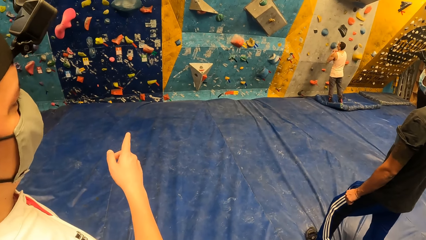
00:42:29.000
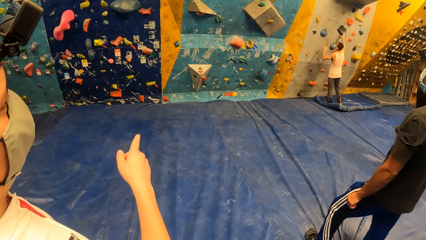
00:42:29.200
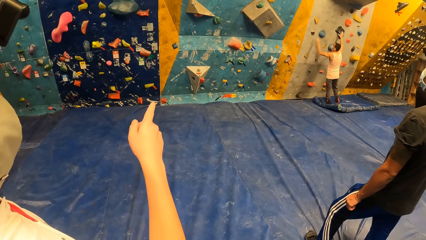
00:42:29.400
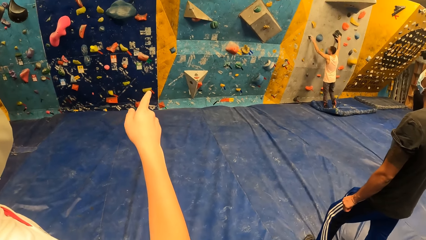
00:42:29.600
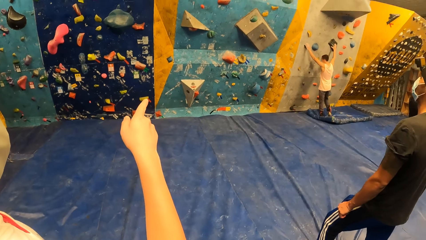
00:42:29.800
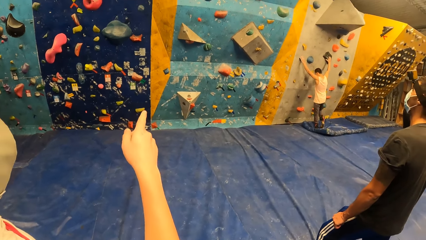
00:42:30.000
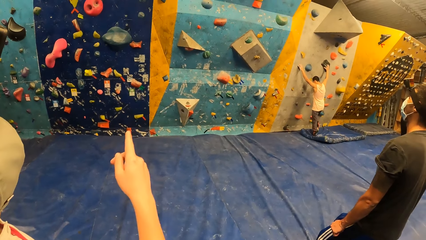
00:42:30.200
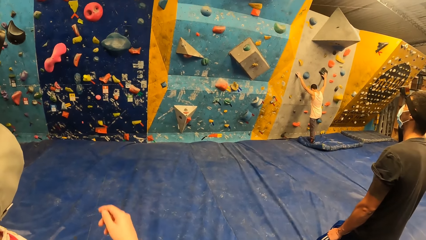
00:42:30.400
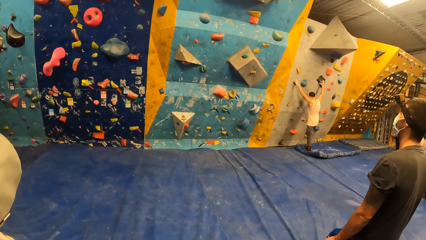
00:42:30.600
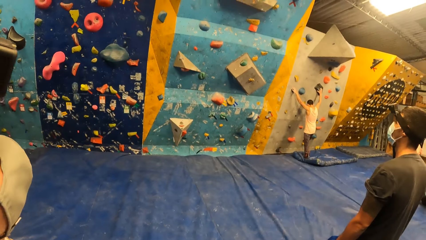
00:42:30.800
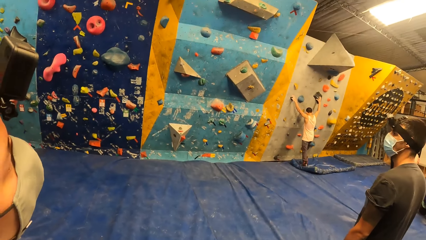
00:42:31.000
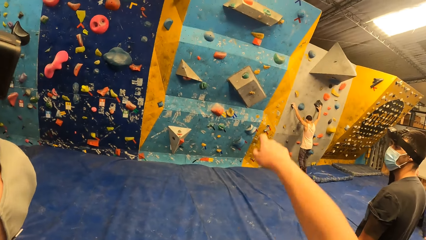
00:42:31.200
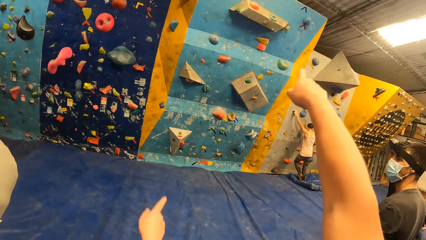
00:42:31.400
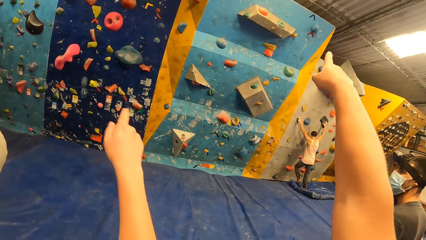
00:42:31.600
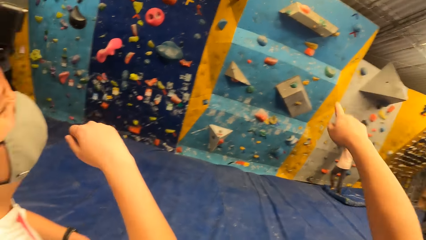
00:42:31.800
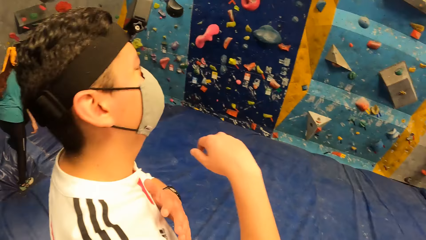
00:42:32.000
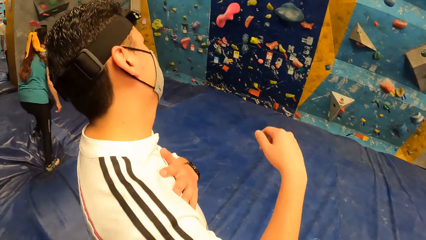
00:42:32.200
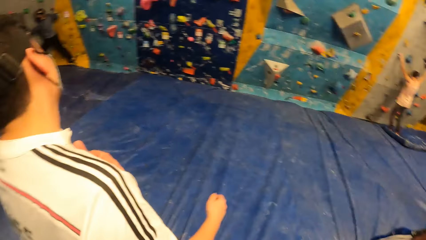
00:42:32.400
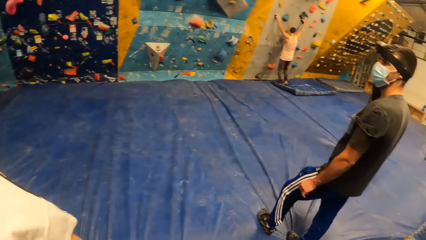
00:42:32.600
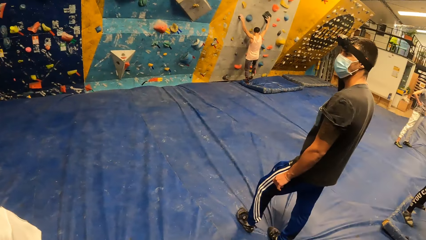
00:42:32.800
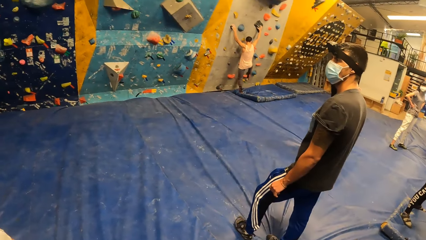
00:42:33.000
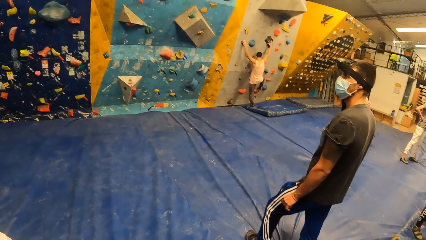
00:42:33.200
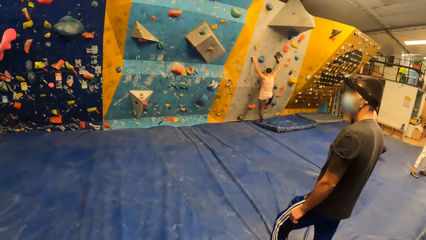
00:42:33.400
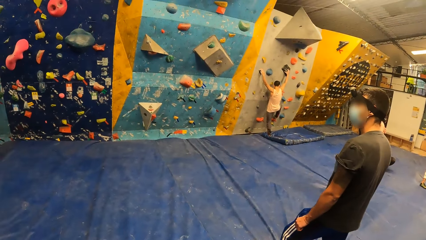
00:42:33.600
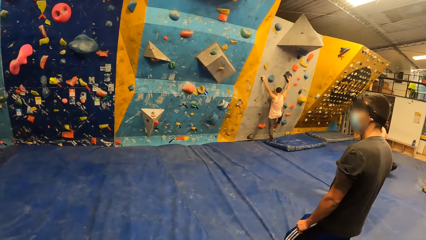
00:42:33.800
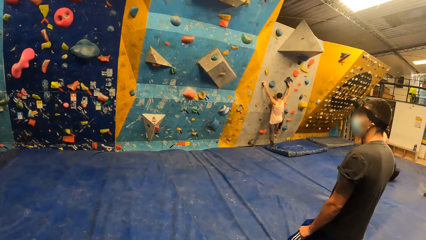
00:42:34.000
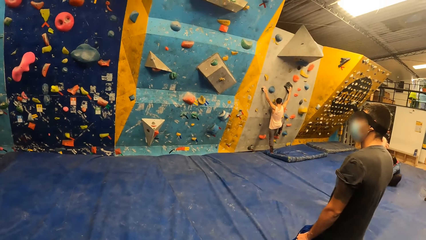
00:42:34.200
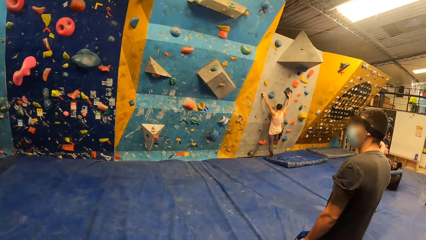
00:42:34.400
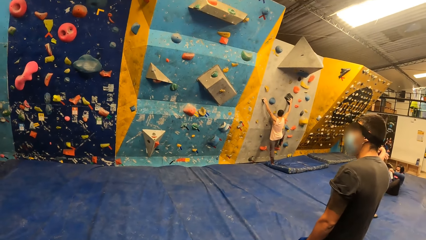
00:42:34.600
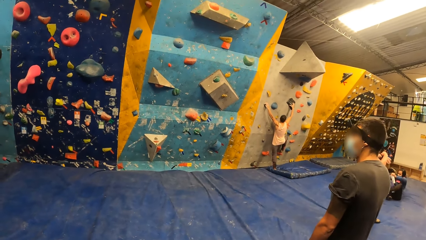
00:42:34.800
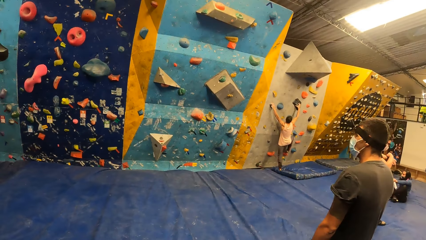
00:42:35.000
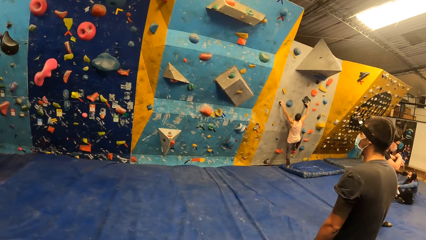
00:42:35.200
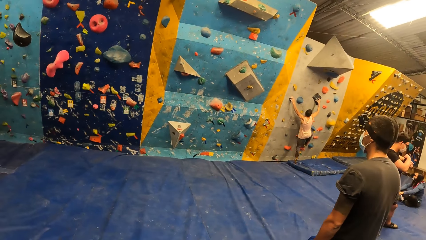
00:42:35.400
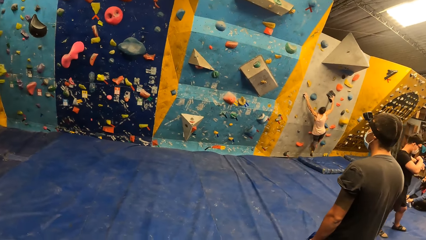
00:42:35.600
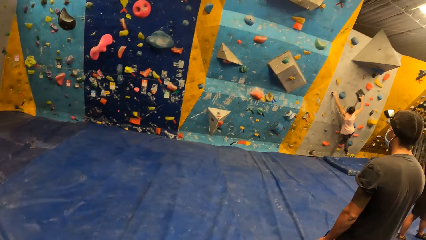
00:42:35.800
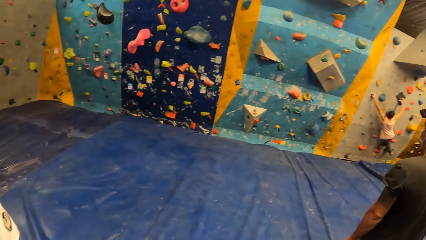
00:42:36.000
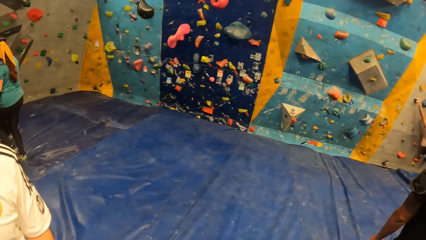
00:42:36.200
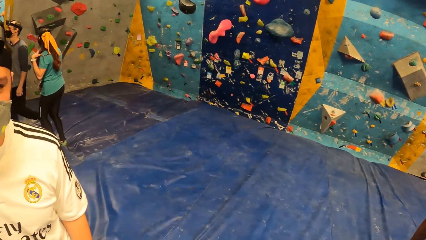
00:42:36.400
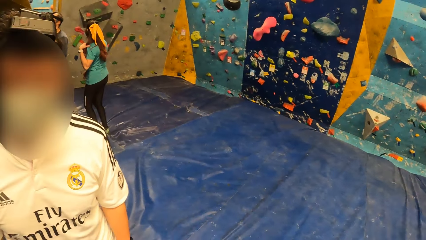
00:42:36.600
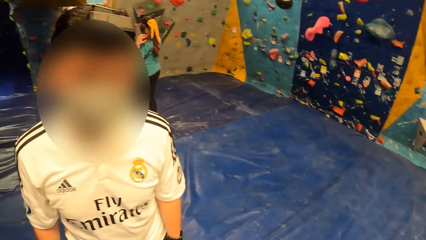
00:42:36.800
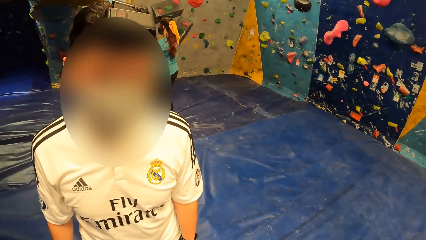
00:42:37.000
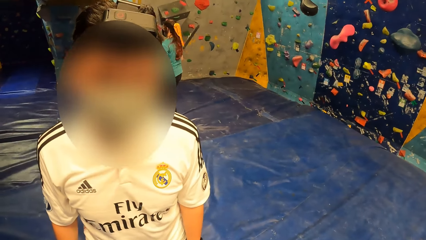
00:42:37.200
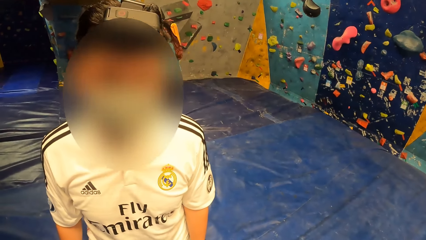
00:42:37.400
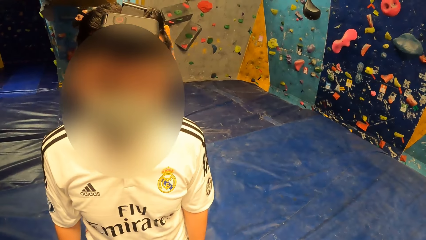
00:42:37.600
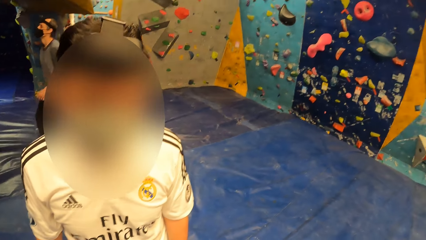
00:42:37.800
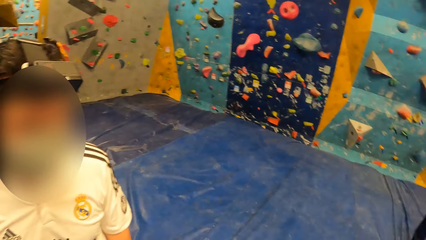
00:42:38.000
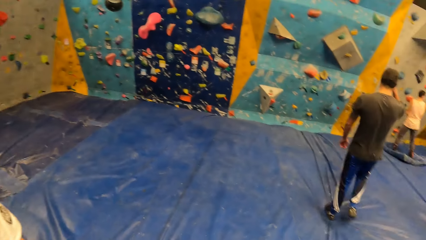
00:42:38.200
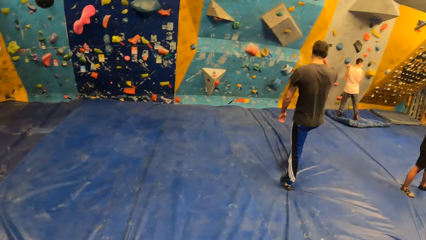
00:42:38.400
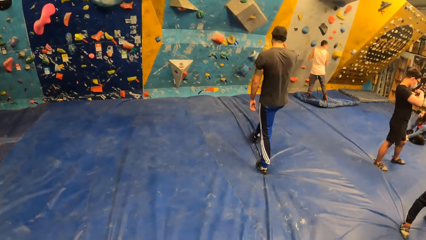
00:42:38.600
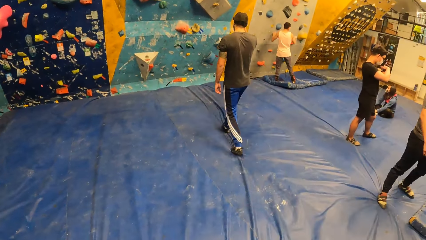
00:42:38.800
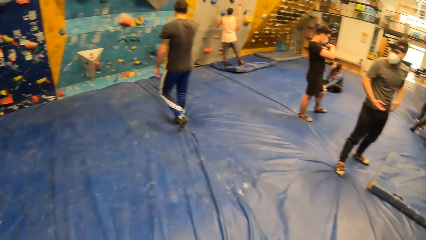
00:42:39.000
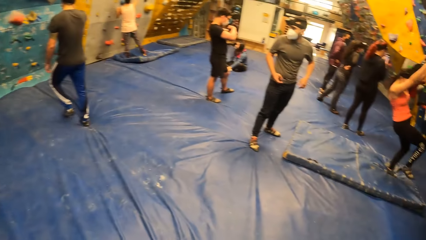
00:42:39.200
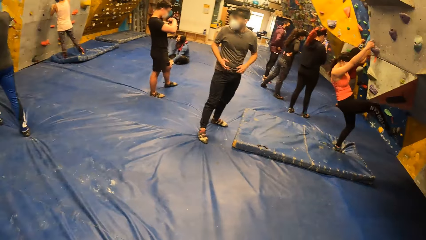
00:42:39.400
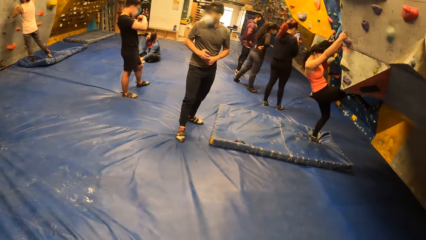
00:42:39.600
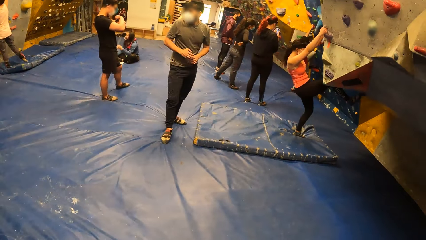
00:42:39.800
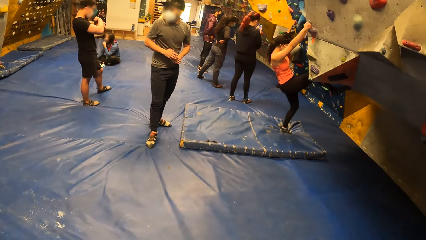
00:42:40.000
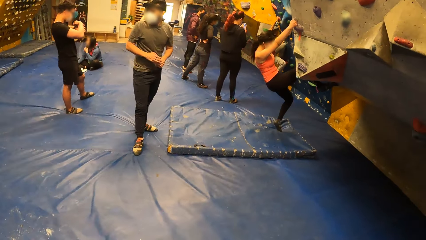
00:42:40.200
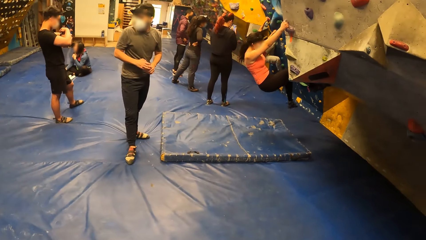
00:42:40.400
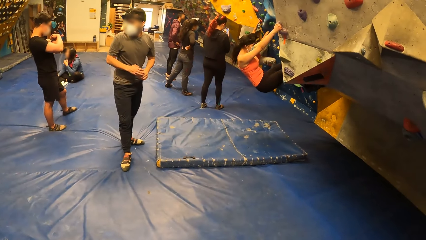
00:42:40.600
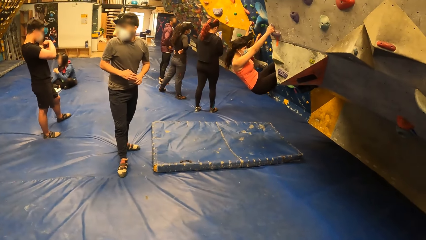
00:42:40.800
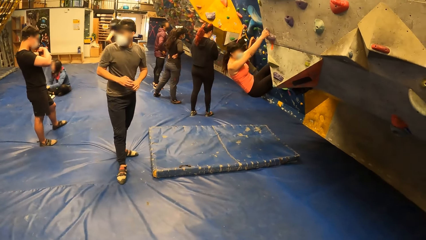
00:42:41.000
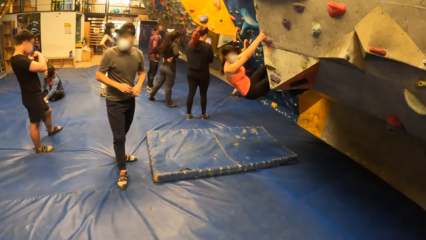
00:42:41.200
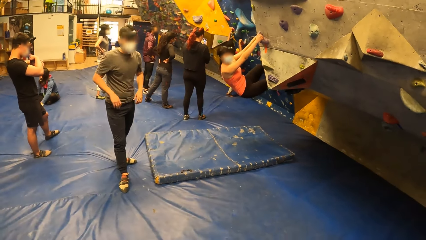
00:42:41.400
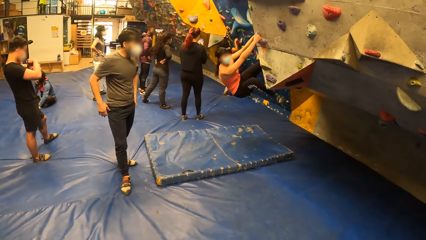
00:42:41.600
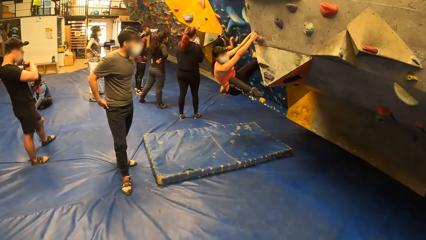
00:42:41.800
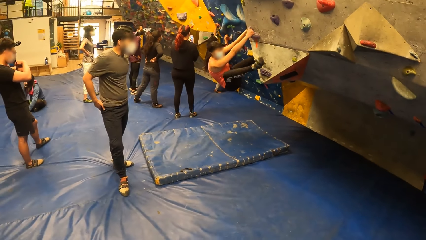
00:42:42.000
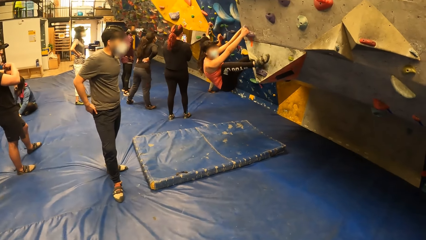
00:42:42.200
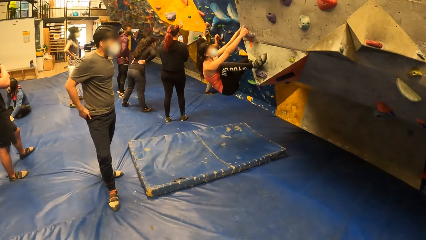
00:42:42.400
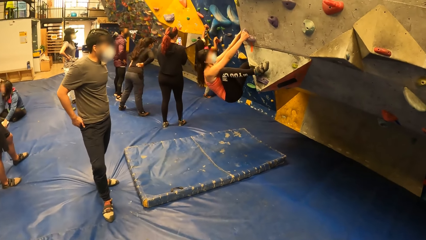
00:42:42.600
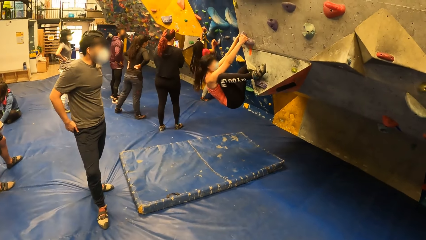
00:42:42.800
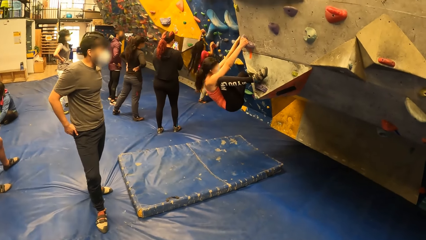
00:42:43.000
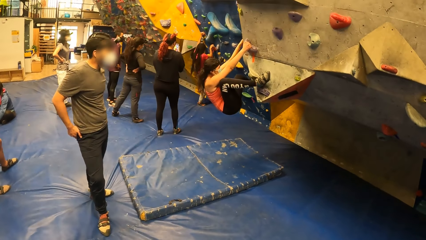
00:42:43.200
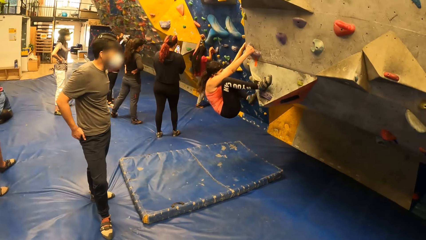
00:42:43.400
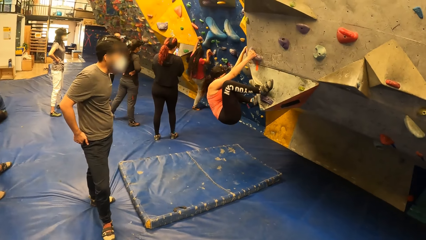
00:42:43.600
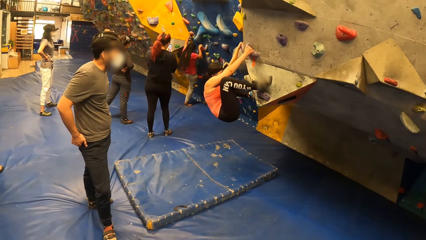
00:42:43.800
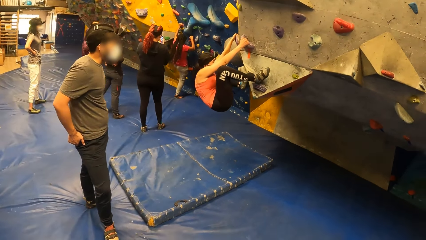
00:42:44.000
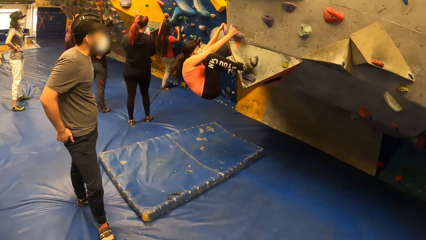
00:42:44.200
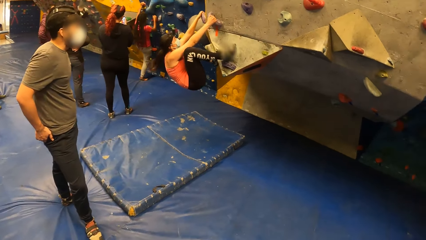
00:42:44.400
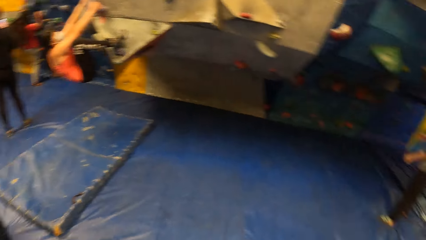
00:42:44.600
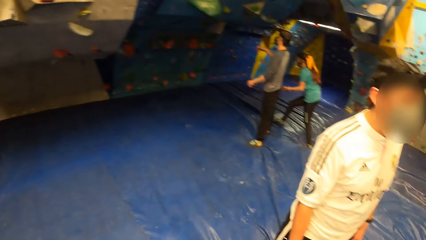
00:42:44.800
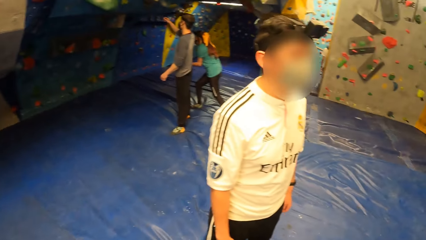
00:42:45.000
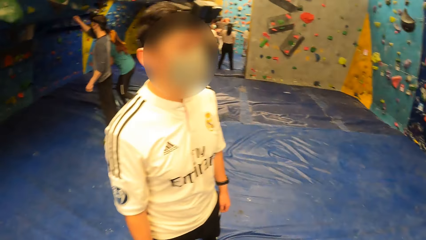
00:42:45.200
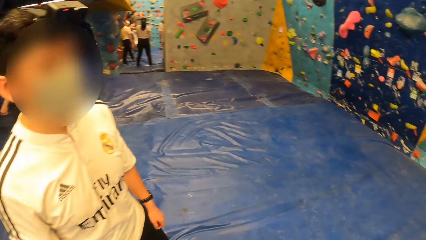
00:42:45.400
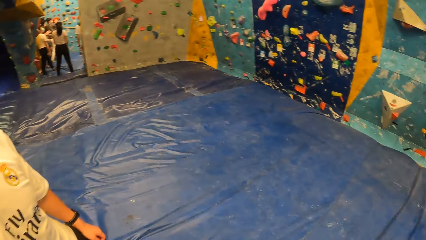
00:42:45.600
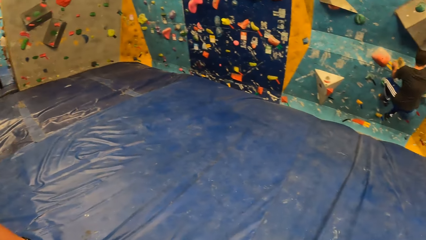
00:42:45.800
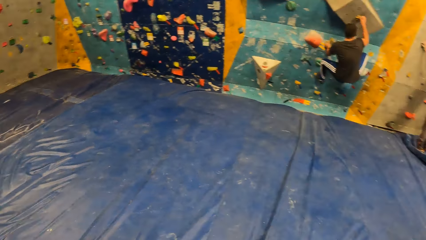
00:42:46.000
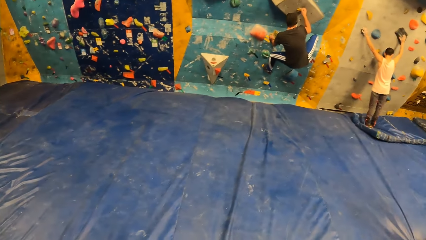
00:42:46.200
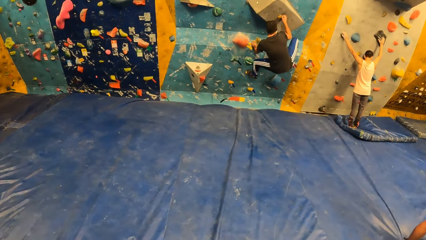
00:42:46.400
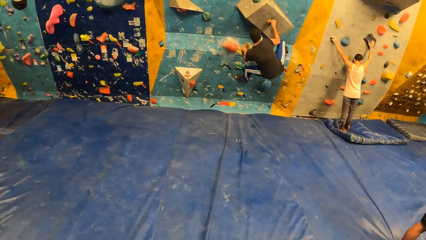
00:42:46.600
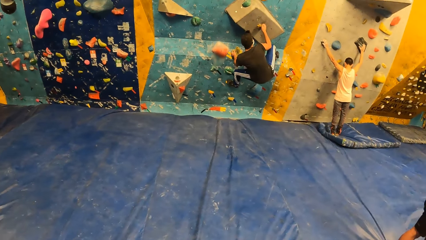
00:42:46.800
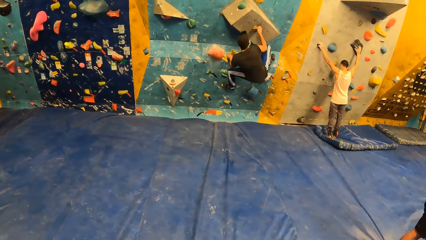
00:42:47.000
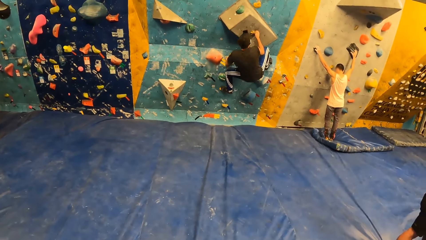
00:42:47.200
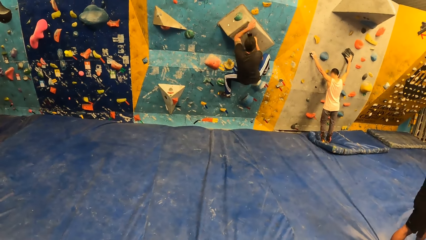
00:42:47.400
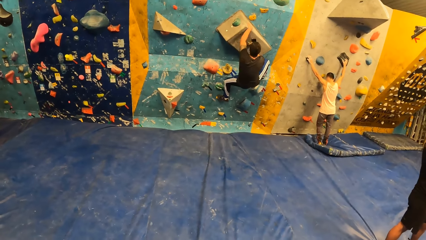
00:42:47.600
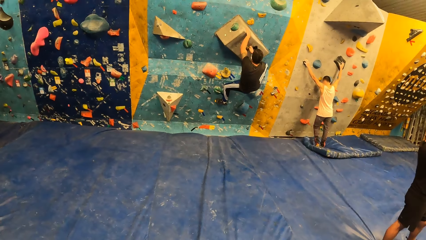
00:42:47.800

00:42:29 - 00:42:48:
A man places both hands on a foothold. The camera wearer points a finger. They look around the rock climbing room. A woman climbs the wall. The camera wearer walks around the rock climbing room. They look around the rock climbing room. Another man climbs the wall.
